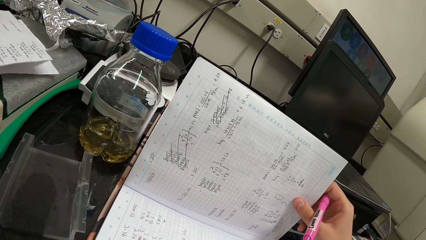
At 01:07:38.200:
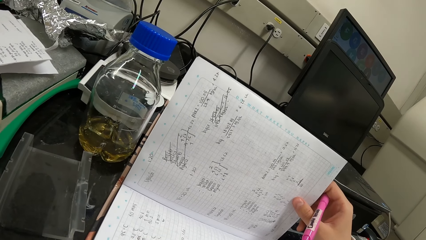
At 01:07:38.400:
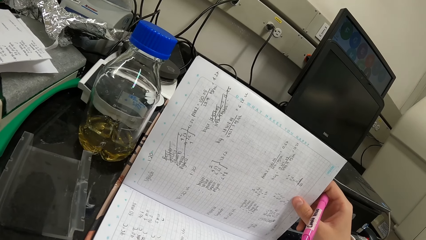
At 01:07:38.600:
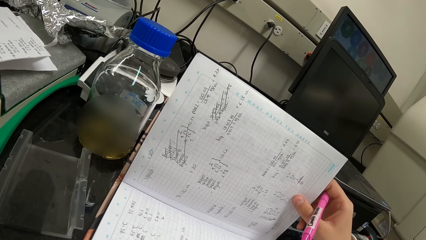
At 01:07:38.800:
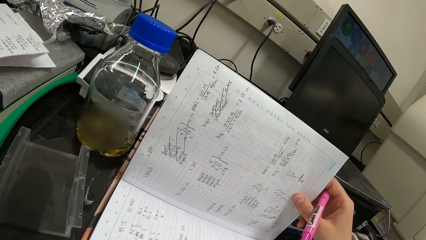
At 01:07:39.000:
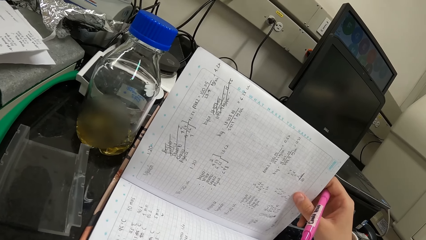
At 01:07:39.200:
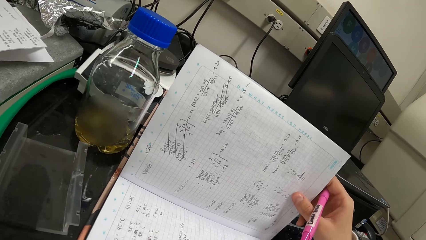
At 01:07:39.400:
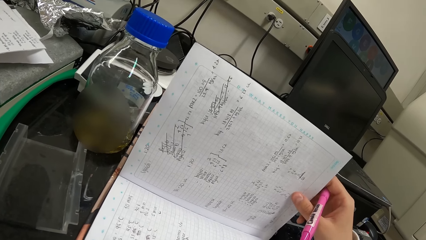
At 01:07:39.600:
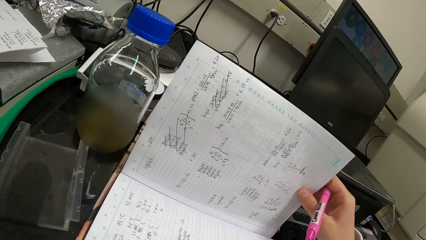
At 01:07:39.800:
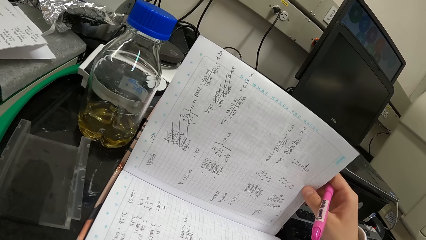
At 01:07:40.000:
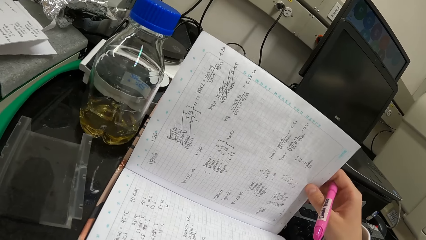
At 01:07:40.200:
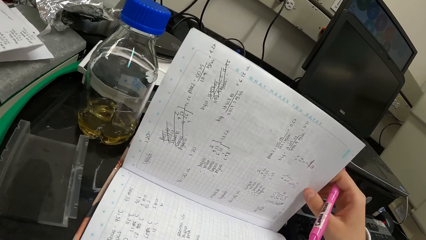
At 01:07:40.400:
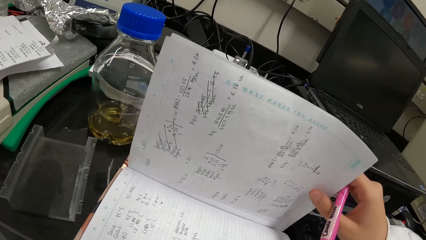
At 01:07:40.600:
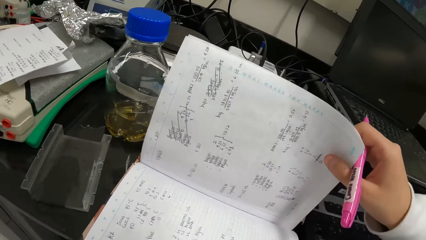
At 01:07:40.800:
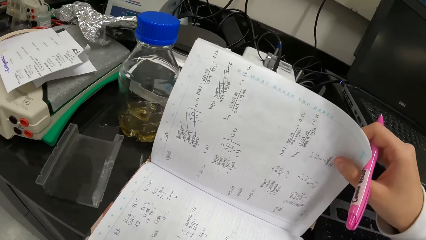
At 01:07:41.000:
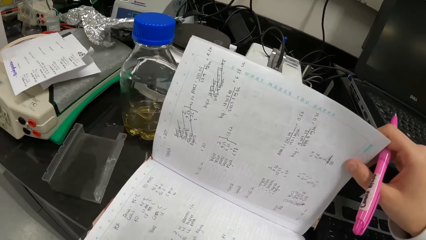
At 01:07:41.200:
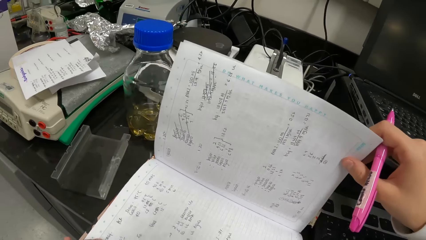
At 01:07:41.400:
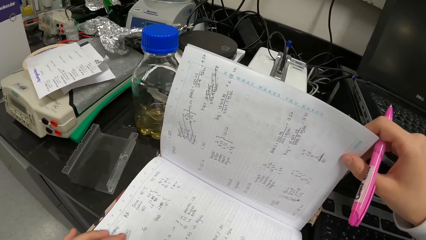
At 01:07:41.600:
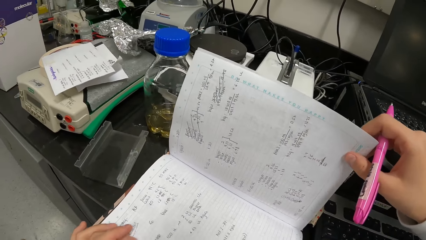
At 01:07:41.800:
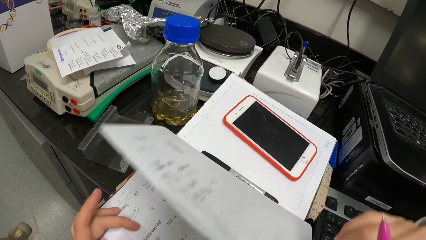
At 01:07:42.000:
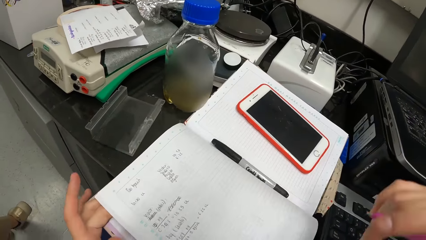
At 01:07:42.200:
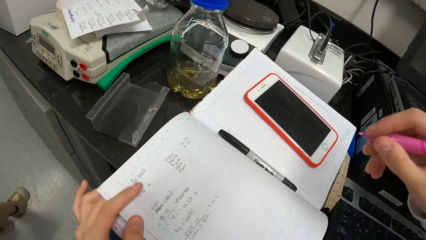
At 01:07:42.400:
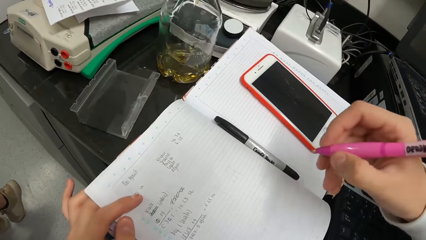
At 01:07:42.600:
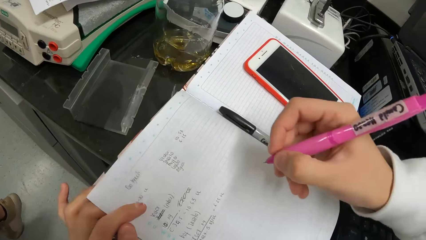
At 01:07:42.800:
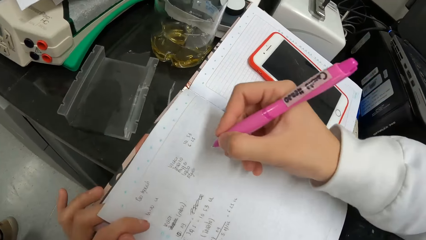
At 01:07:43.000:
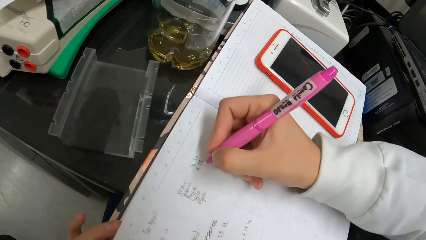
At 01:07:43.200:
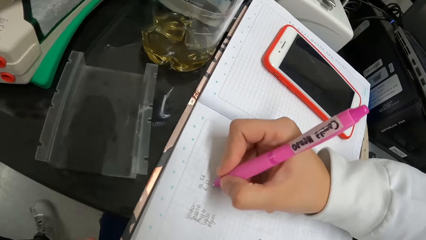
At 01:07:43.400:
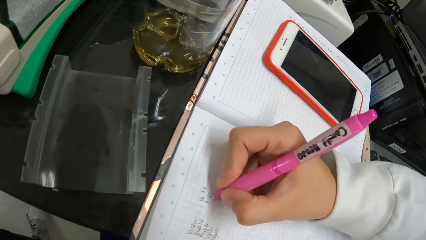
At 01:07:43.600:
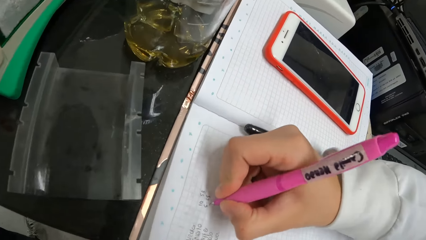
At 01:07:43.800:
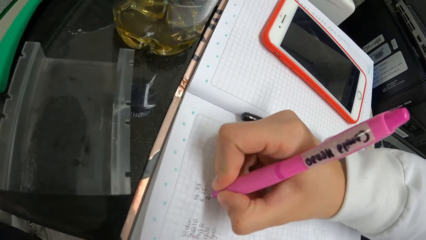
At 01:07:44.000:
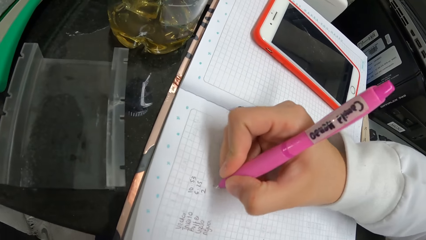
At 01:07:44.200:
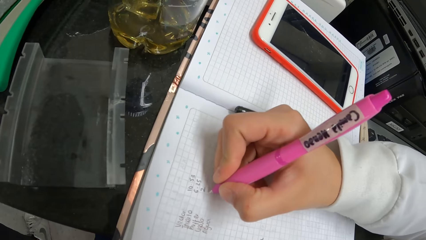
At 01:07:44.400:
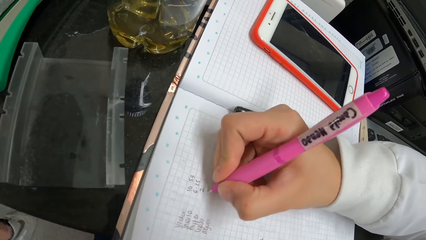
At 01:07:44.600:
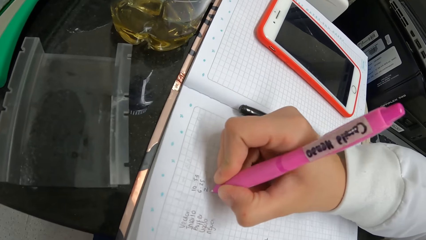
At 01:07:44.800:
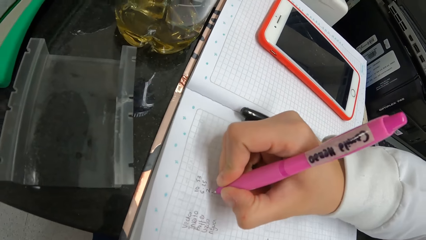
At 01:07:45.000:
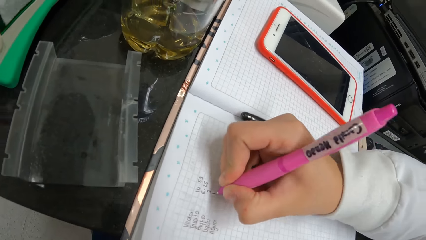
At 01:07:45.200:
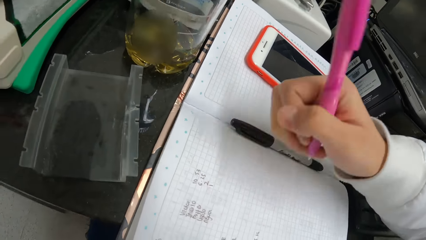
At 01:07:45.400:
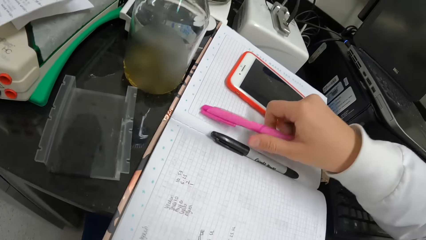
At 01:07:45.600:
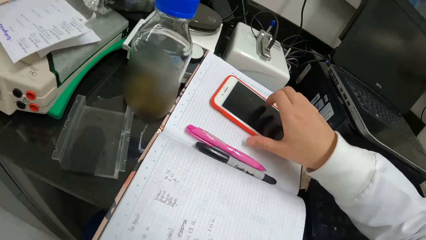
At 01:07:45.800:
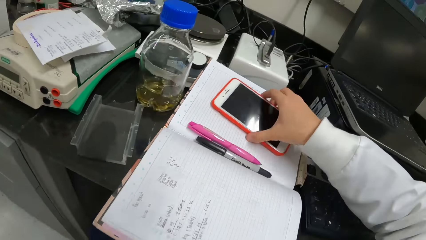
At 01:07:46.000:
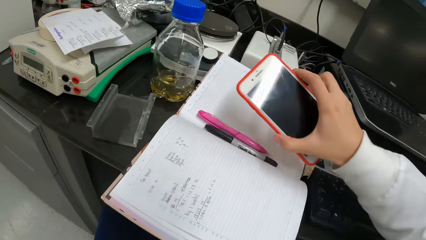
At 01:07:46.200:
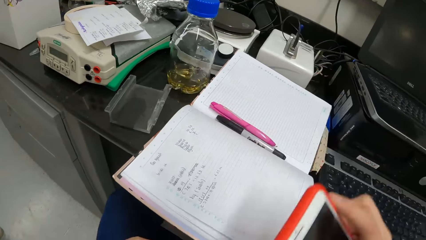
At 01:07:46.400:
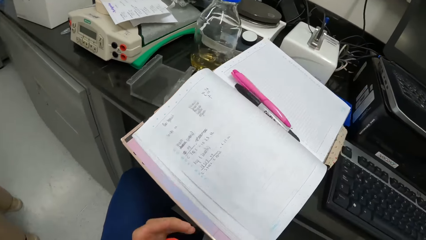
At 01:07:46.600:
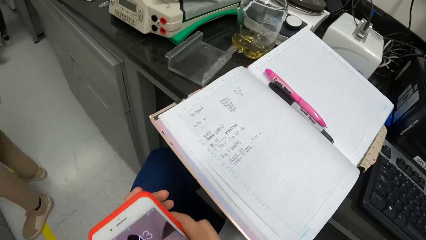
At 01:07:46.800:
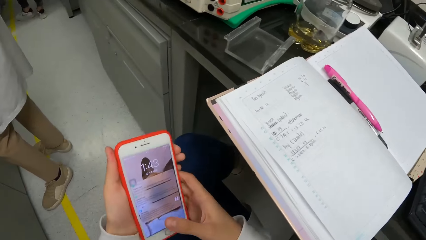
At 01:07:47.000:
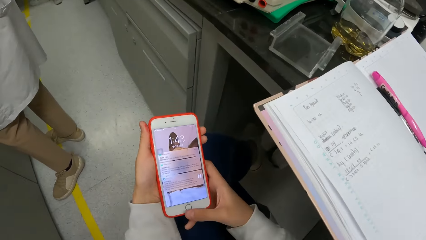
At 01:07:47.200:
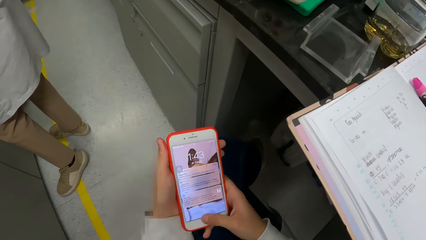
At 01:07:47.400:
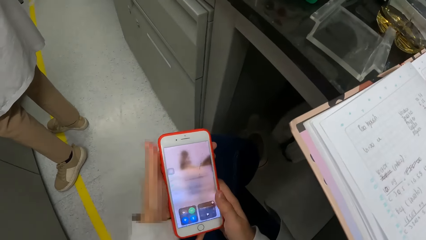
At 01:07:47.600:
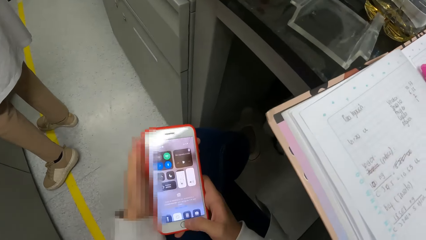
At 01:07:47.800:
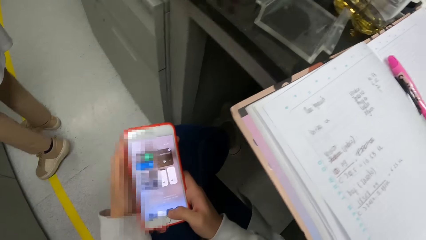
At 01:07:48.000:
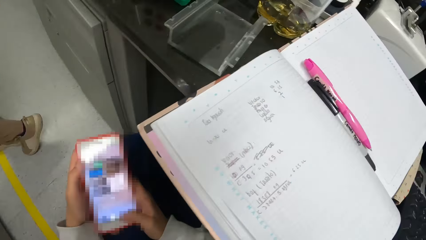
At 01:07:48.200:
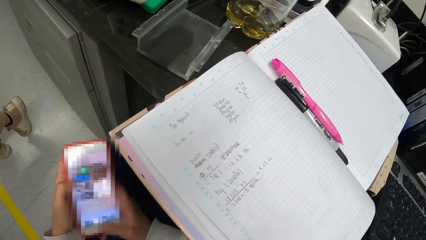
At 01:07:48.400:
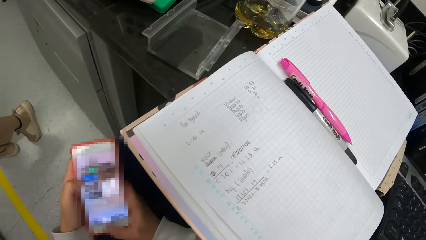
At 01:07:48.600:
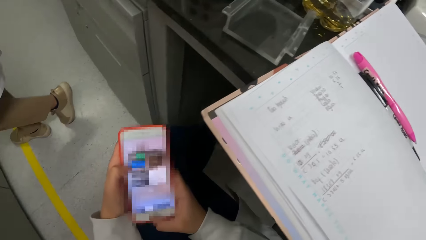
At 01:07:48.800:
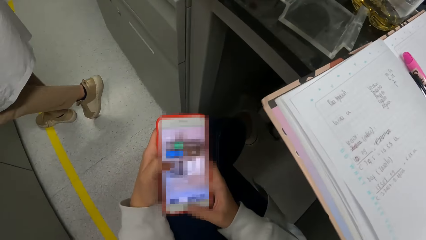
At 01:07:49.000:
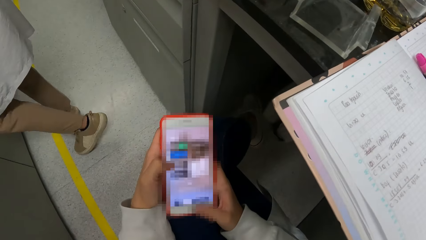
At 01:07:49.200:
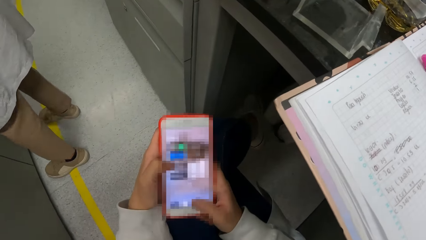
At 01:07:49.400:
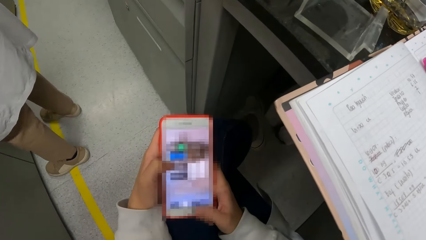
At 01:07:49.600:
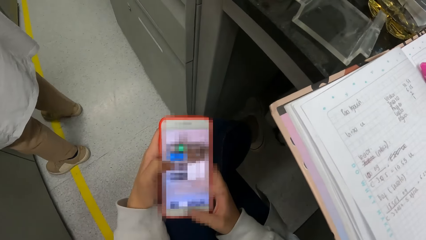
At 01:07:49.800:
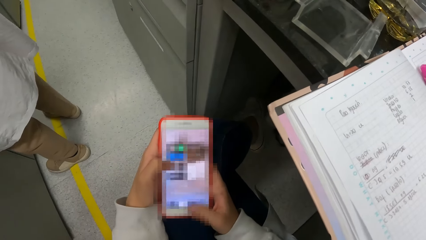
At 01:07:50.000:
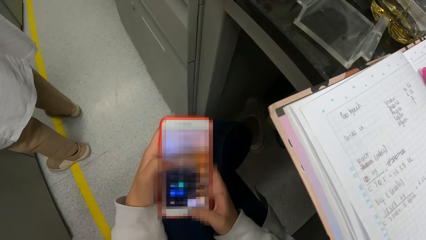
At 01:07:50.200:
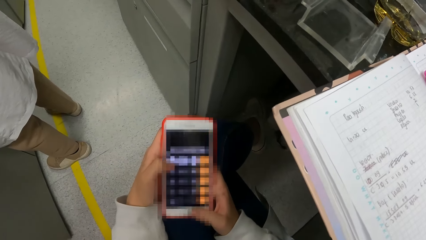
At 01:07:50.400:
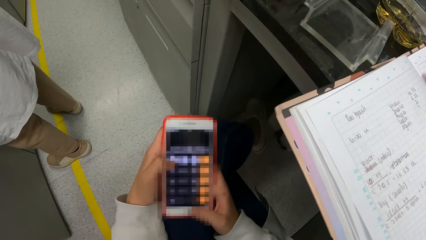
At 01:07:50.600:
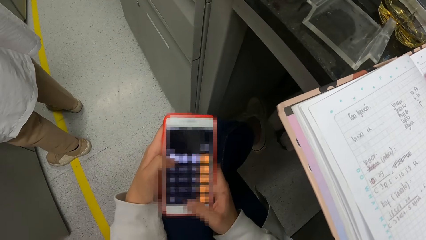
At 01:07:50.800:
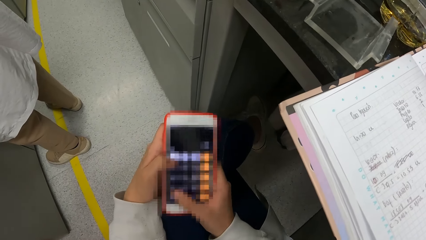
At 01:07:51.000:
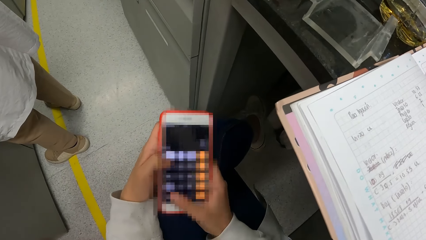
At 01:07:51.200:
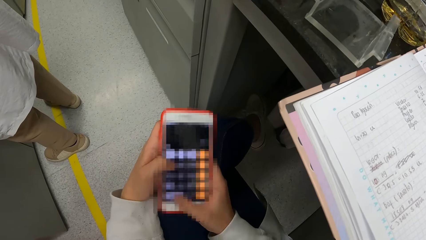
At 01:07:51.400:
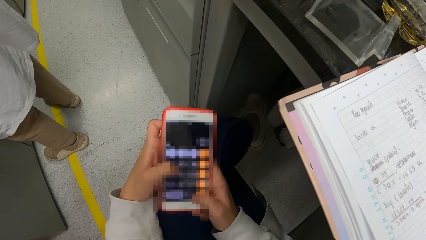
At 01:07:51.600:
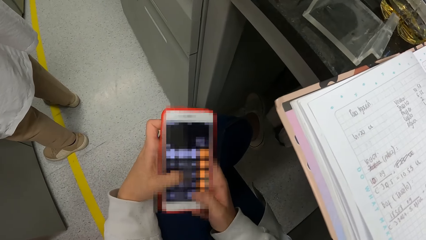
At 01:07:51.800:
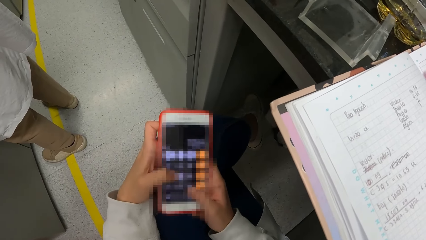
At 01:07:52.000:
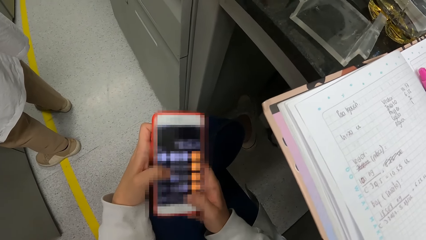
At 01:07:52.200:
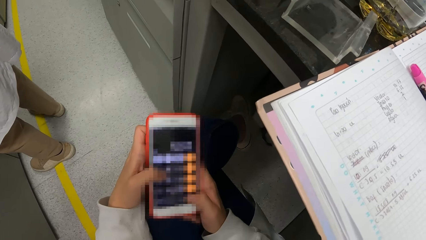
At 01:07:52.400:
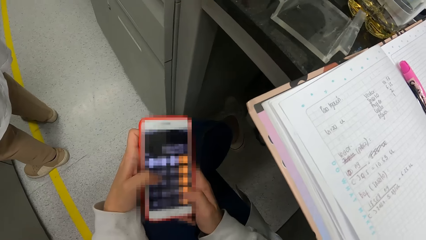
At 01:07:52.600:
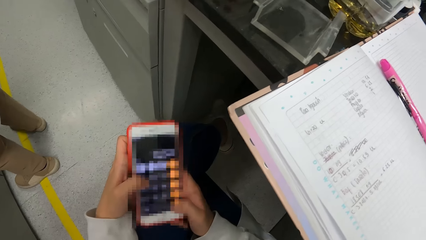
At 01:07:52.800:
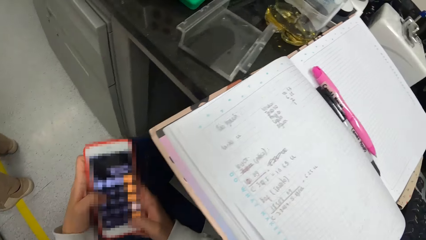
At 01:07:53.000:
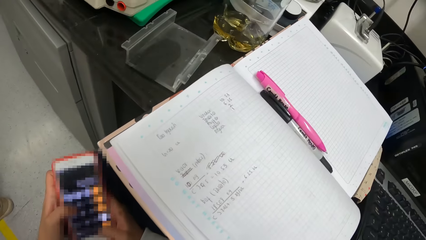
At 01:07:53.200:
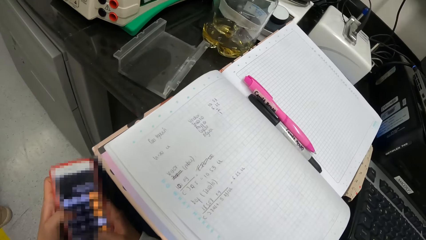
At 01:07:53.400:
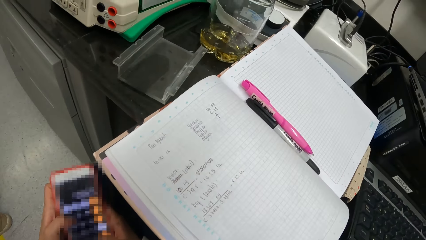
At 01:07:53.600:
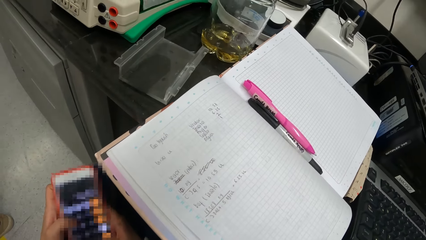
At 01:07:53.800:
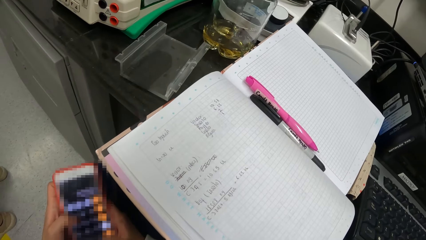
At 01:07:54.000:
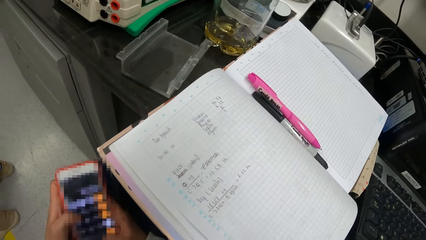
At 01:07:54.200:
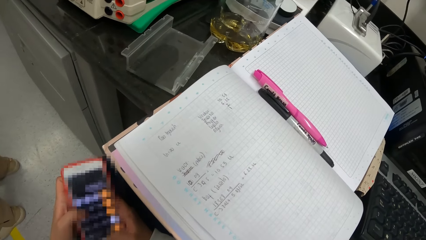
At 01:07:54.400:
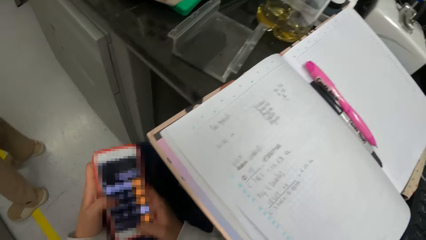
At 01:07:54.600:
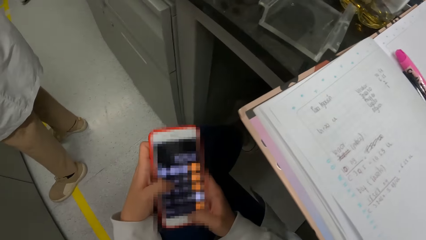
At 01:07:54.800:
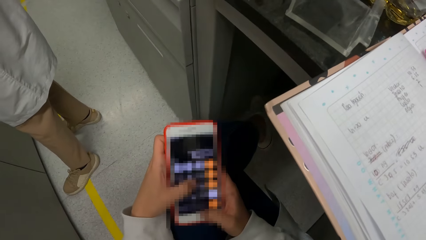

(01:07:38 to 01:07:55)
The camera wearer holds the pages. They drop the page of the book. They move the pen. They write on the book with the pen. They drop the pen on the book. They pick up the phone. They lift the phone. They operate the phone.
